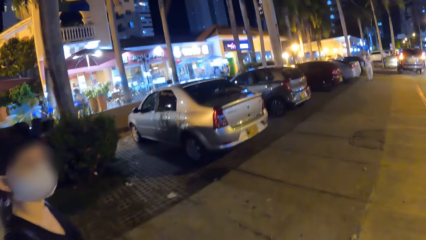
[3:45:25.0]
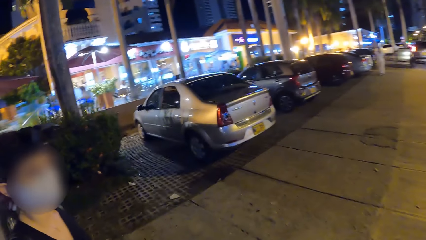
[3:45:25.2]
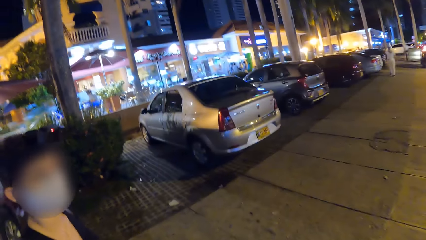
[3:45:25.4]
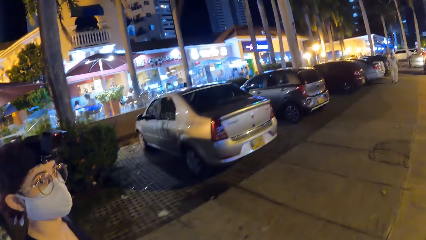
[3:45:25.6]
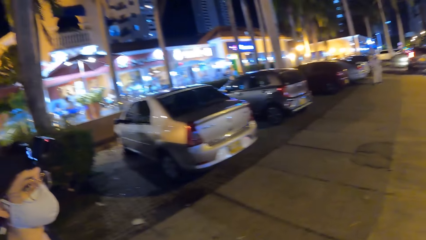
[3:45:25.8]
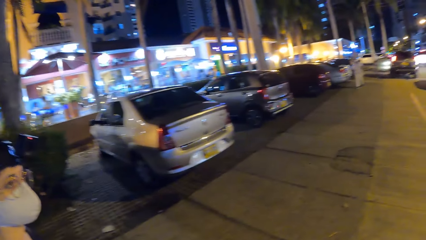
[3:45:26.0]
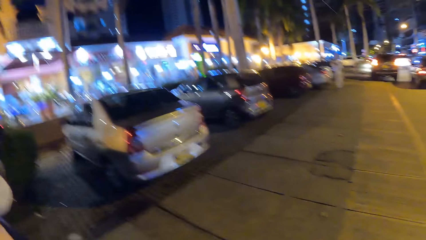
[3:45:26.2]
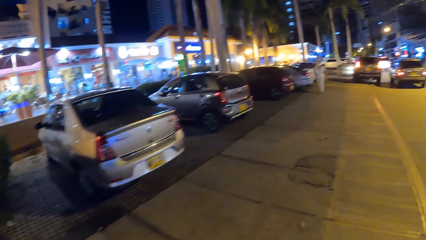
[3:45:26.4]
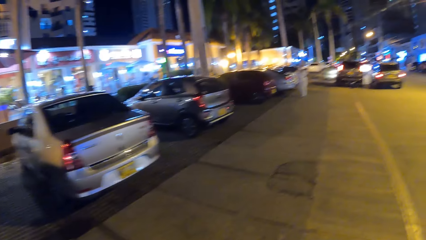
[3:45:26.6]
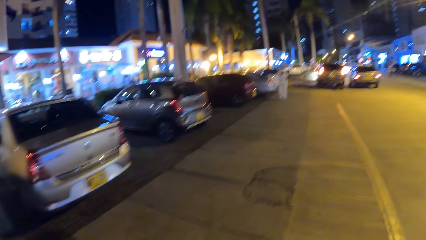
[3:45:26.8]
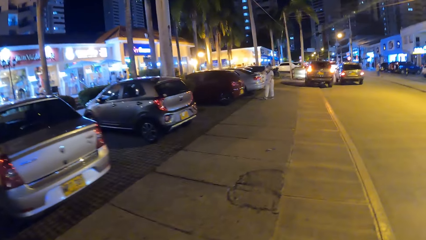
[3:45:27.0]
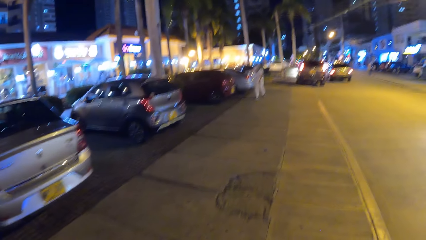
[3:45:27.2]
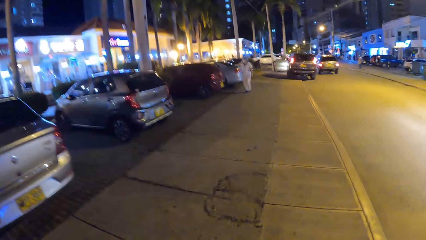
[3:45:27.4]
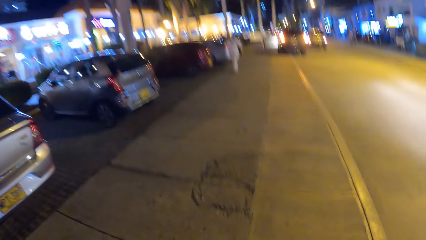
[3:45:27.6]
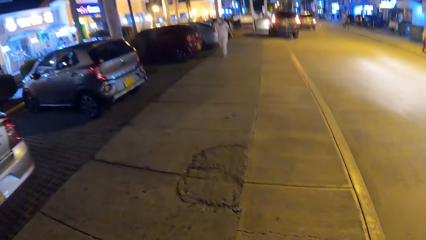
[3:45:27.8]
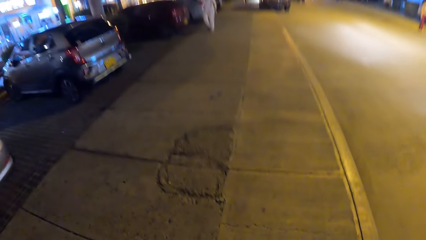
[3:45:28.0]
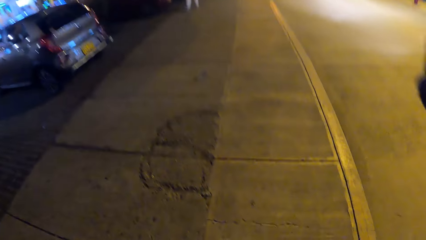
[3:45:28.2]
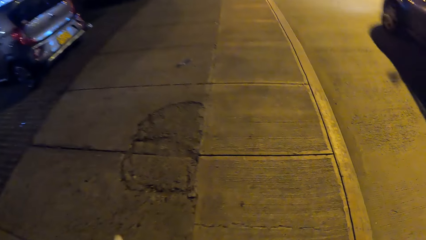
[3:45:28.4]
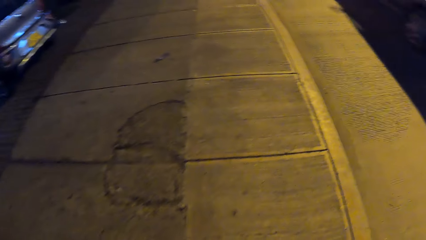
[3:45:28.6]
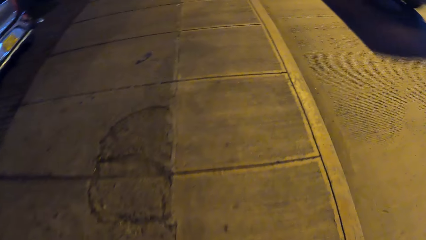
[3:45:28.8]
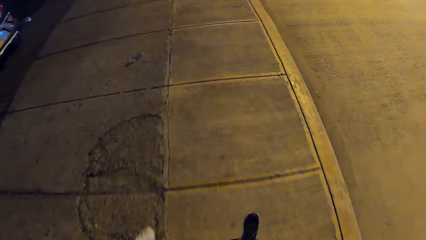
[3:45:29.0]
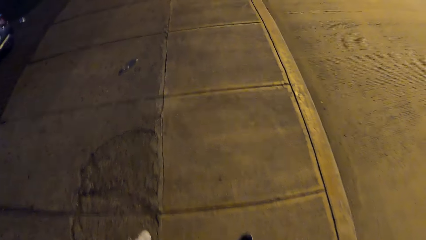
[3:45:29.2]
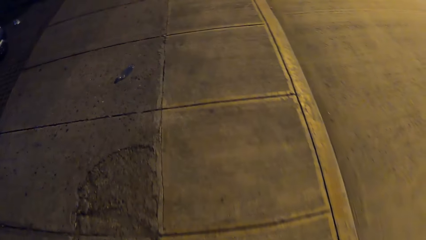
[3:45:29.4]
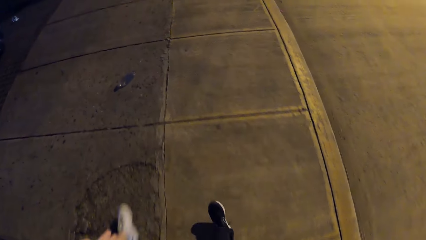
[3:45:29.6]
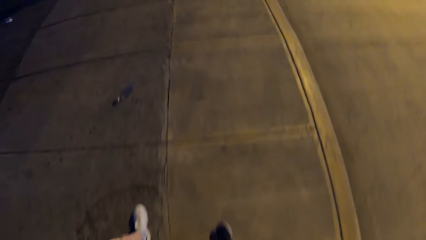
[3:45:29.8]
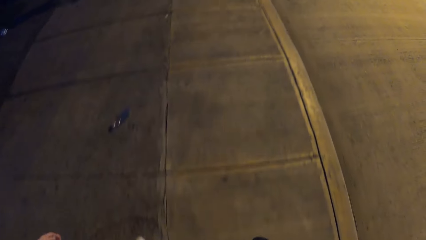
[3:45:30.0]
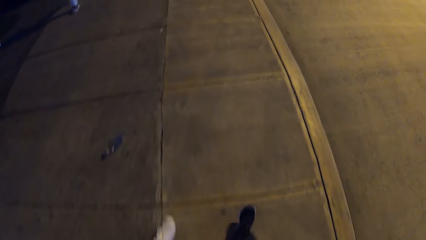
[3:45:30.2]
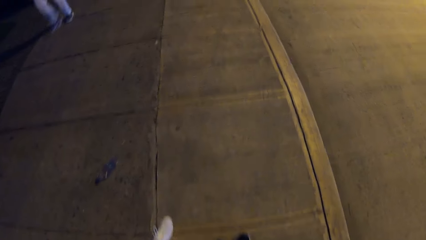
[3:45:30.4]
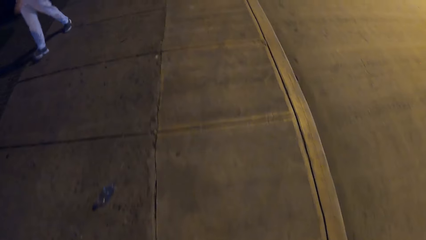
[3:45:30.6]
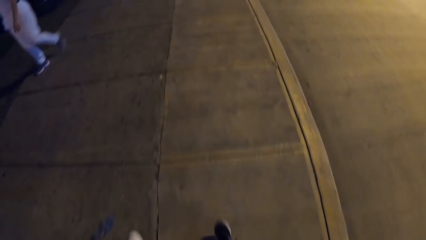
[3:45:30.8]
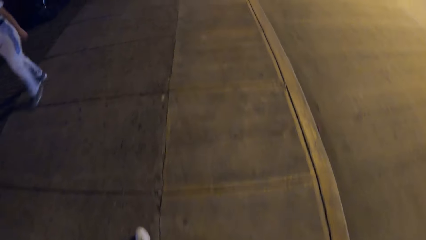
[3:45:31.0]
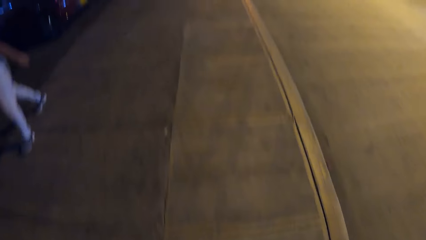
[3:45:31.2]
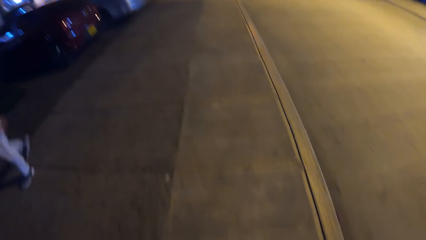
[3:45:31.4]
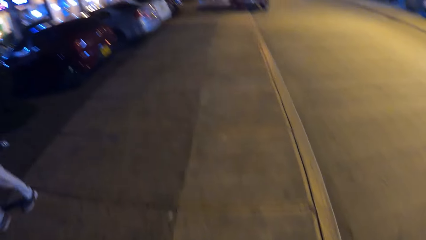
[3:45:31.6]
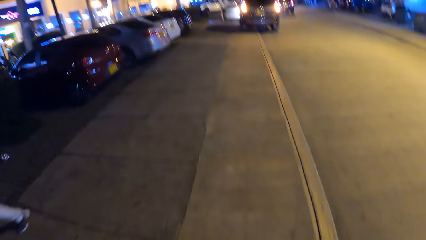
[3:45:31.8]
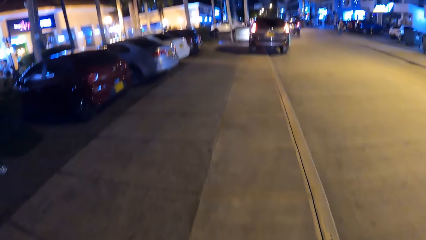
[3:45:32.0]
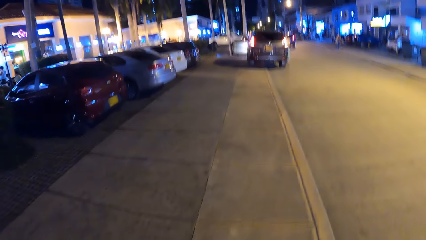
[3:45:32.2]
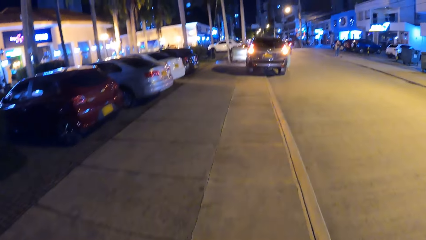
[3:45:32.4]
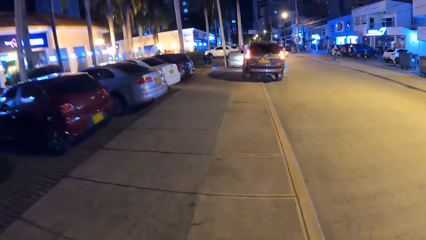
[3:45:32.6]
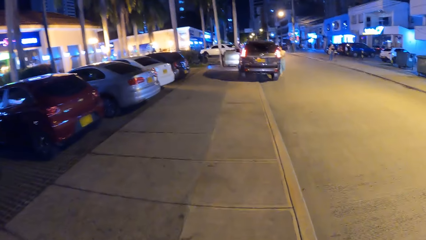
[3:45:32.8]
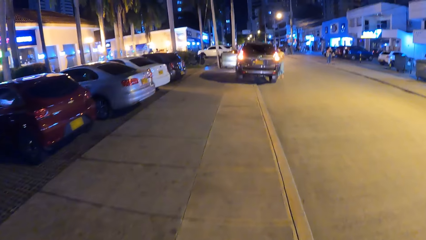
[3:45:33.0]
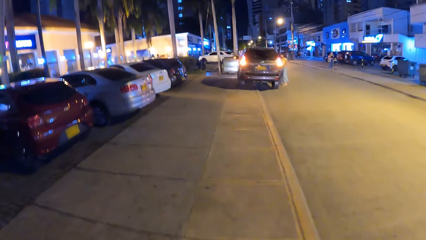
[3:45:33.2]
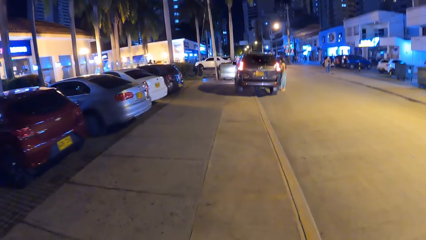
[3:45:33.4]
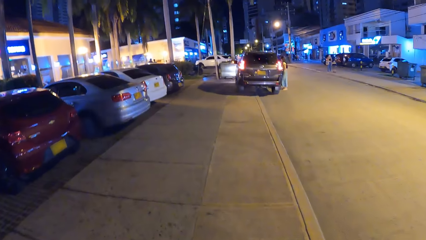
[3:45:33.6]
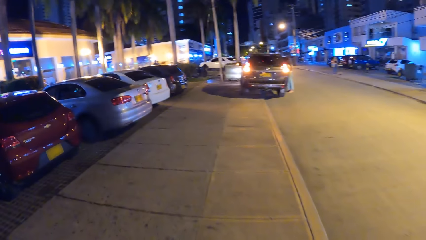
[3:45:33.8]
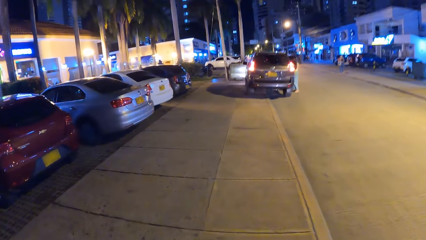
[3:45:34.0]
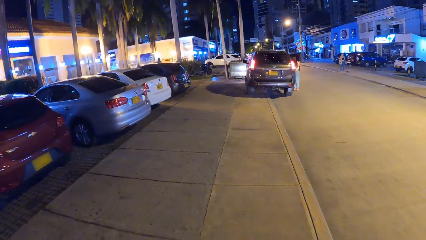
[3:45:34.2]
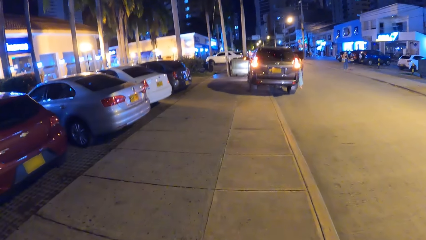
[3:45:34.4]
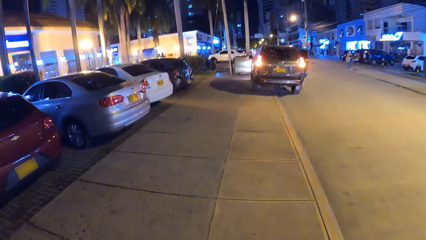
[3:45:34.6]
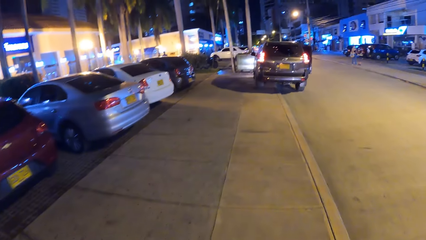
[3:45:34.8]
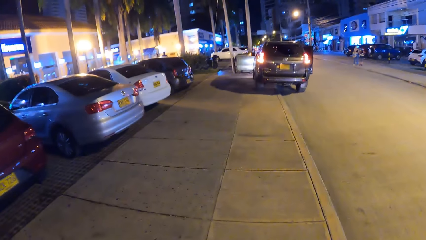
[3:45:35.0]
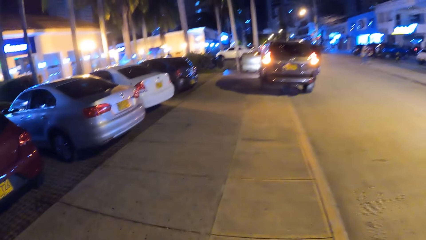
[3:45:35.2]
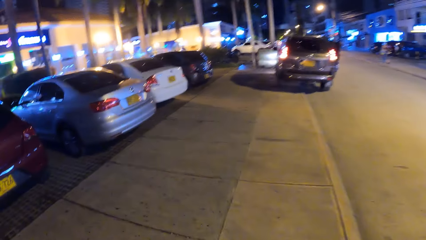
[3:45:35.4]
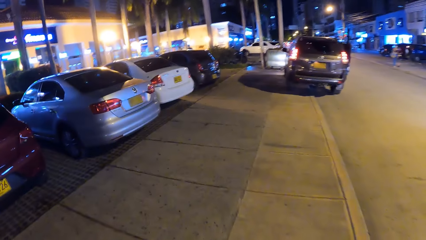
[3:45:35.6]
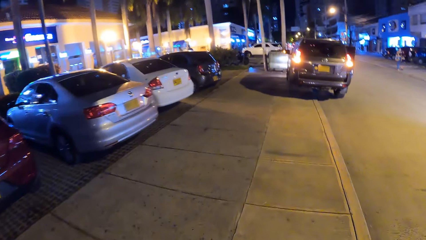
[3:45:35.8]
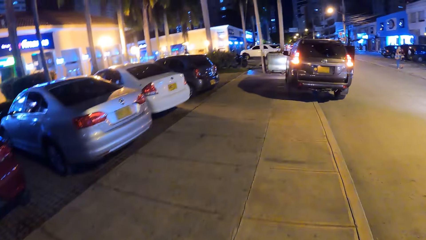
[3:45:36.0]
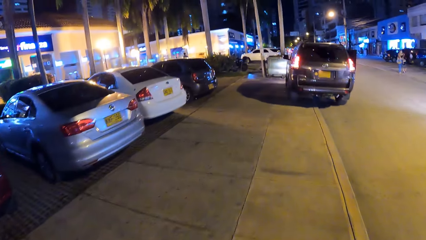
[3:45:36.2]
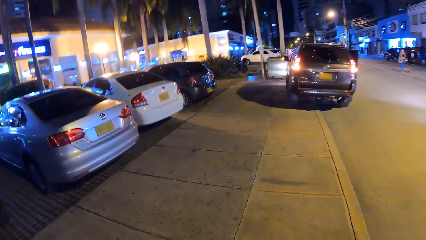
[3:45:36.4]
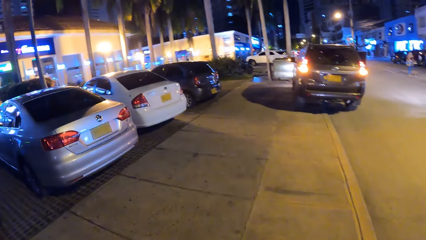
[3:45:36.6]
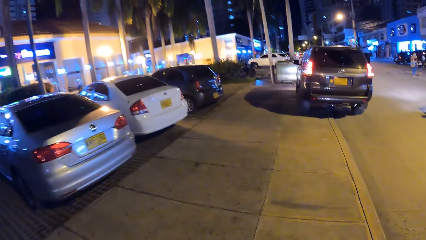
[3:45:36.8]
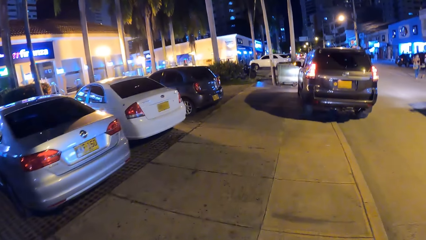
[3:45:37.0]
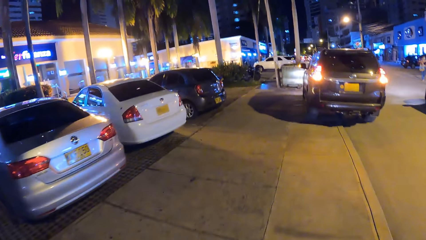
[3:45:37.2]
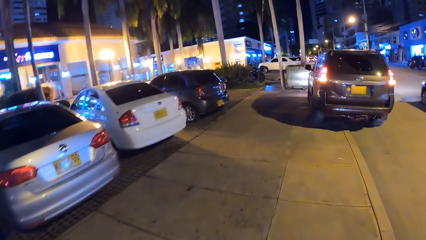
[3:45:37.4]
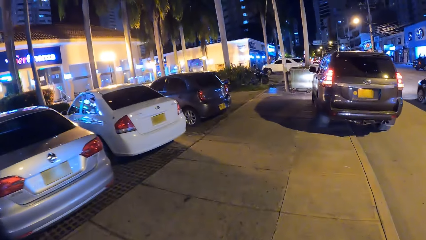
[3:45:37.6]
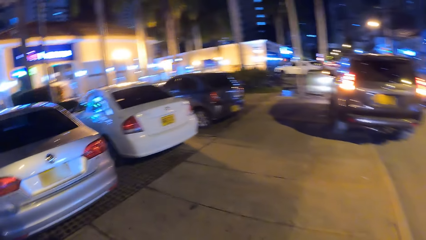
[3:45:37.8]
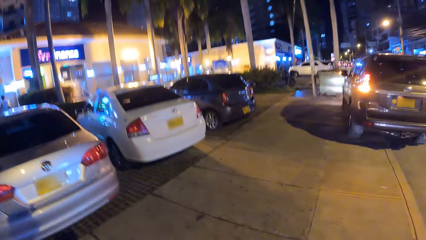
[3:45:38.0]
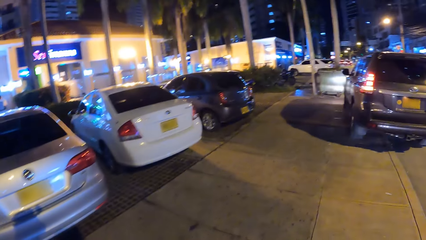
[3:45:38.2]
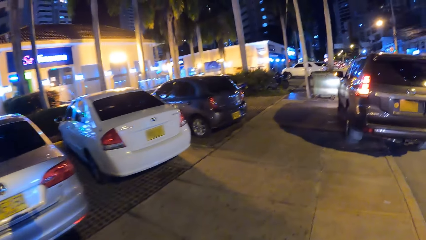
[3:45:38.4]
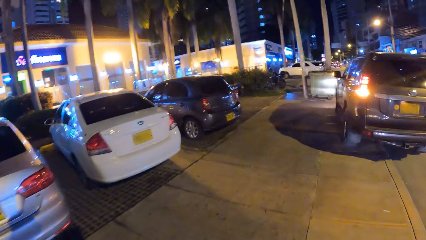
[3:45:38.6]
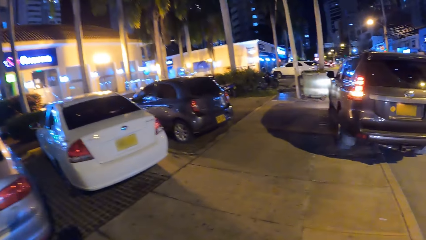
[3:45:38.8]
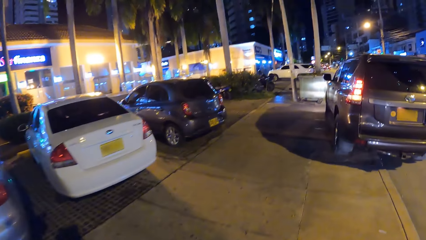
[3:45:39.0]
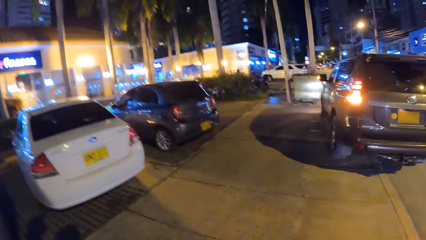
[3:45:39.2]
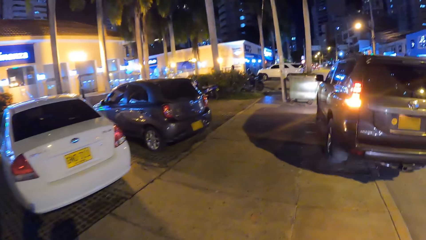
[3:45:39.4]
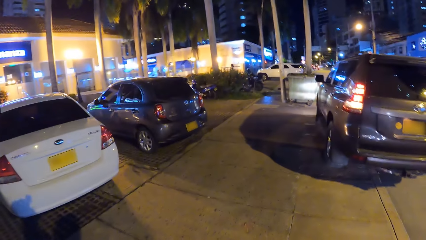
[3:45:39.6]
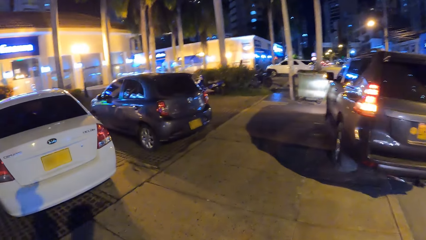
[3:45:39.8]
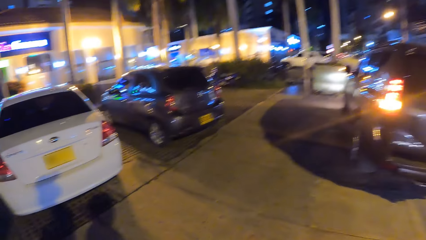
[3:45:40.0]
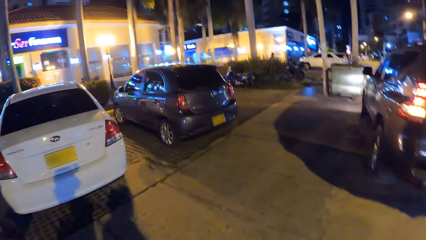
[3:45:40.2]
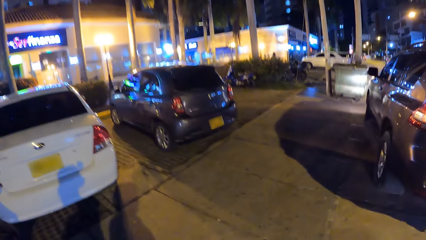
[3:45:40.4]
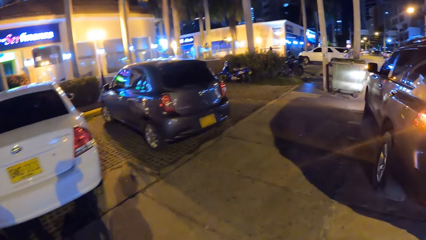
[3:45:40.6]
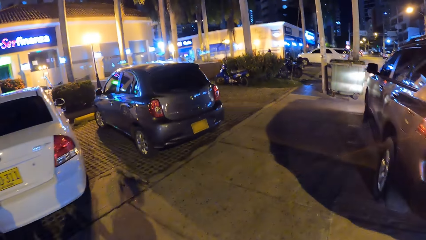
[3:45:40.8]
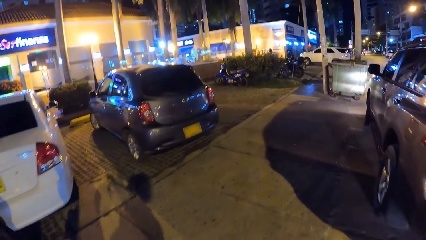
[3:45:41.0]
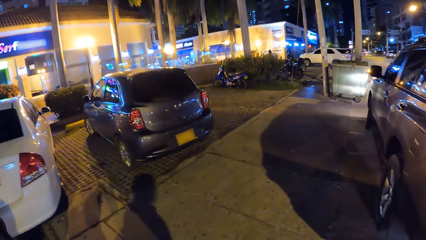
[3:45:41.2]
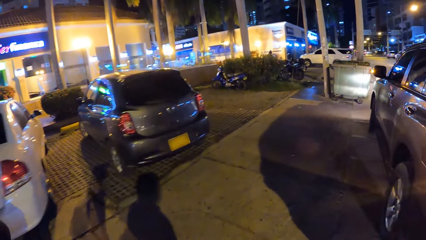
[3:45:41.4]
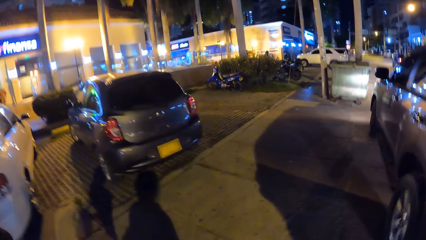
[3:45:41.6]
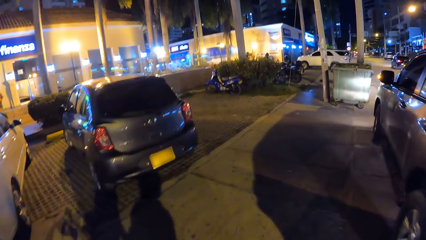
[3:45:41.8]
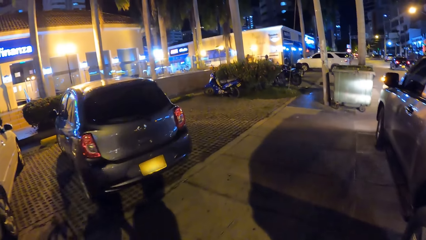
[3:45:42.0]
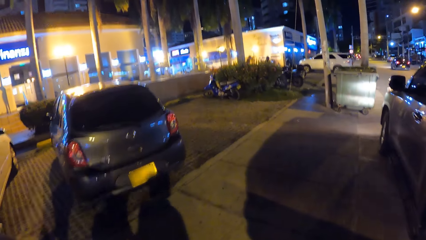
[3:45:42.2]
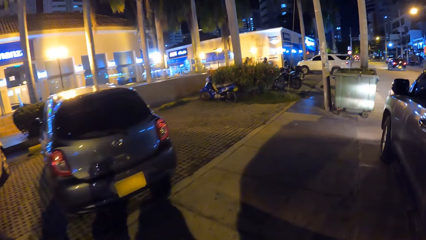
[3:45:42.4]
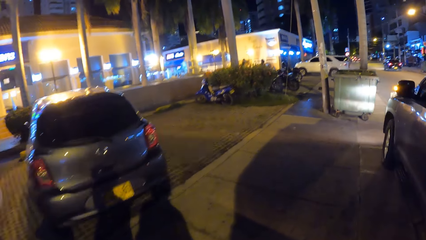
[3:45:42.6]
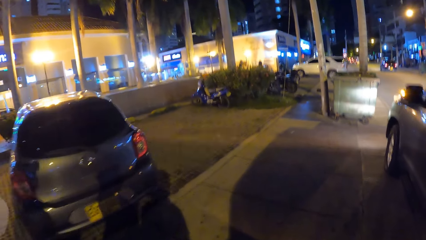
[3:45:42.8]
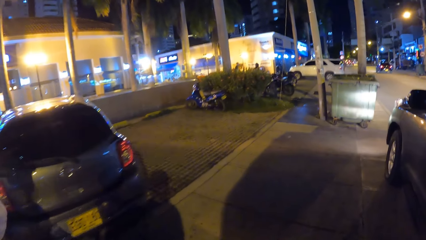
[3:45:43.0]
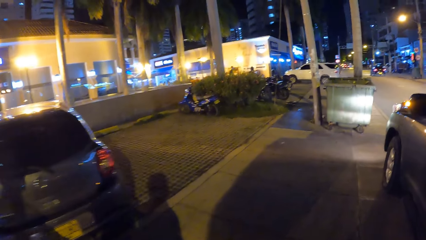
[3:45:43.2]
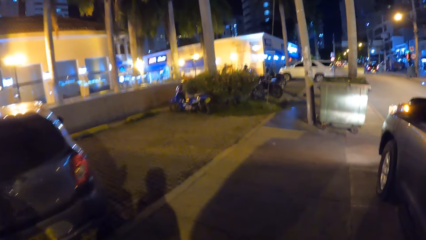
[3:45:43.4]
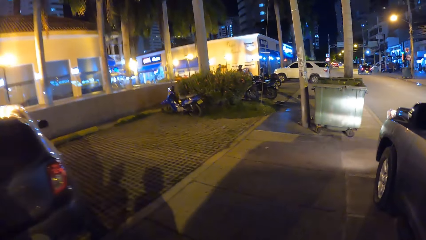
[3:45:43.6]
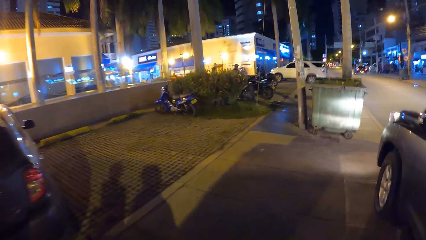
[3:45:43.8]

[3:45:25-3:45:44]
The camera wearer looks at a woman. They walk on a pavement. A car drives past them. Another woman opens the door of a car with her right hand. The other woman steps into the car. A car drives past the camera wearer. They look at parked cars. They walk on a pavement. A car drives past them again.
